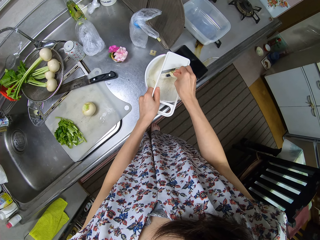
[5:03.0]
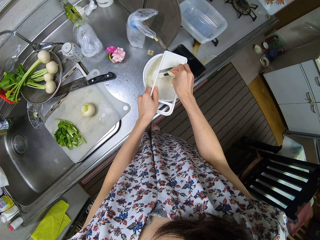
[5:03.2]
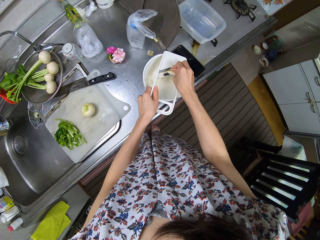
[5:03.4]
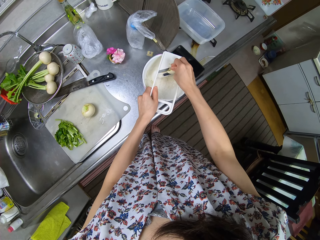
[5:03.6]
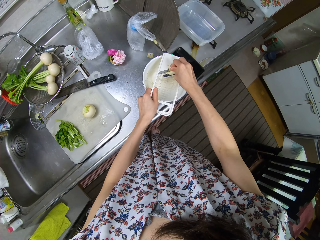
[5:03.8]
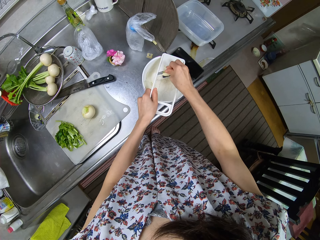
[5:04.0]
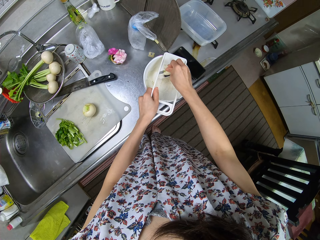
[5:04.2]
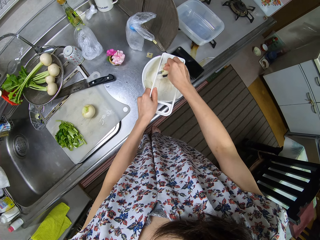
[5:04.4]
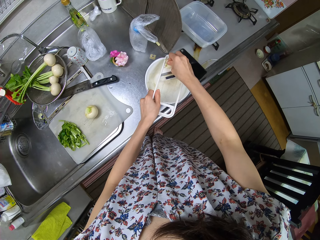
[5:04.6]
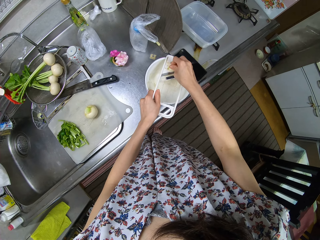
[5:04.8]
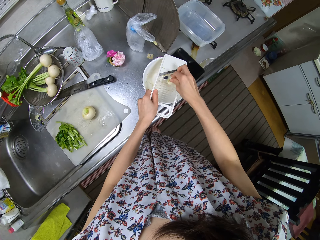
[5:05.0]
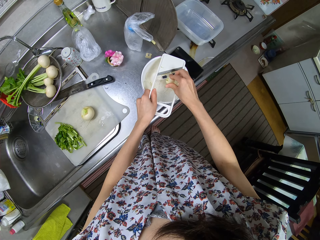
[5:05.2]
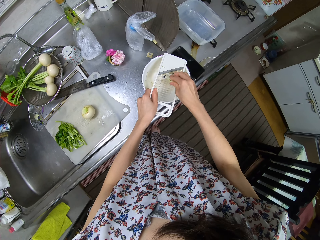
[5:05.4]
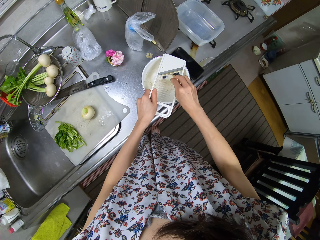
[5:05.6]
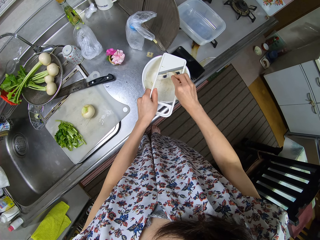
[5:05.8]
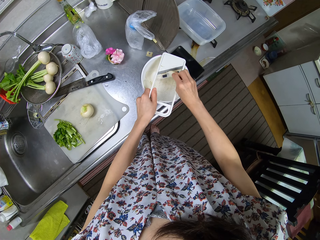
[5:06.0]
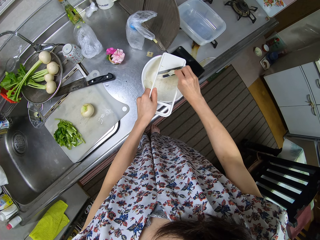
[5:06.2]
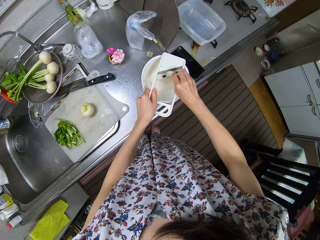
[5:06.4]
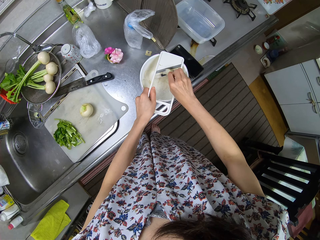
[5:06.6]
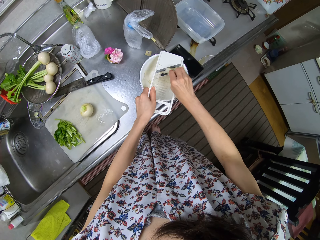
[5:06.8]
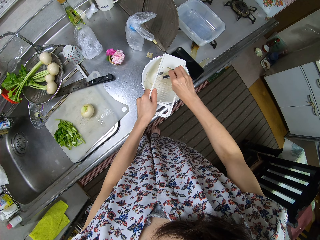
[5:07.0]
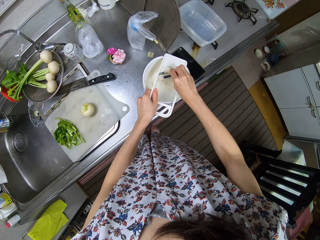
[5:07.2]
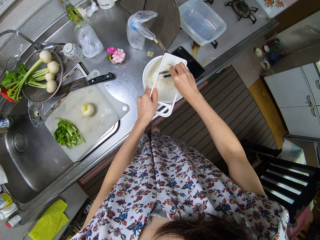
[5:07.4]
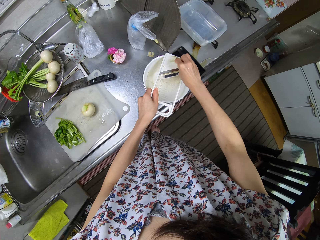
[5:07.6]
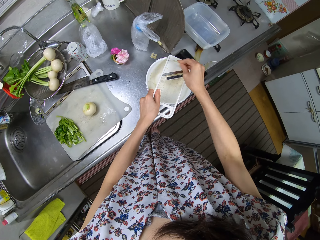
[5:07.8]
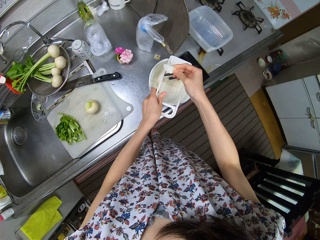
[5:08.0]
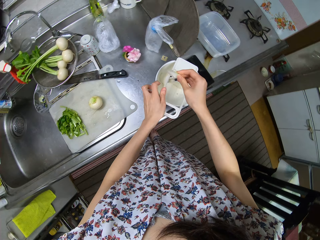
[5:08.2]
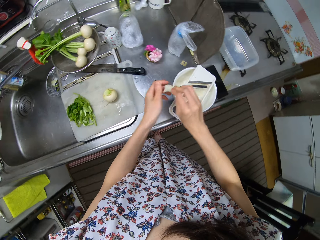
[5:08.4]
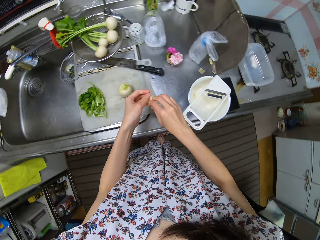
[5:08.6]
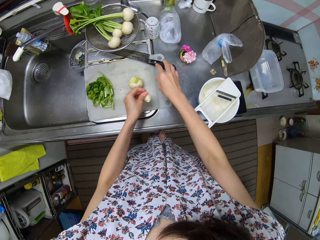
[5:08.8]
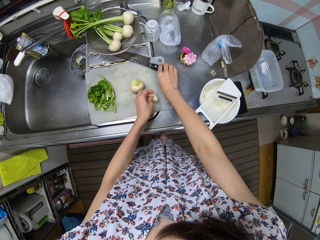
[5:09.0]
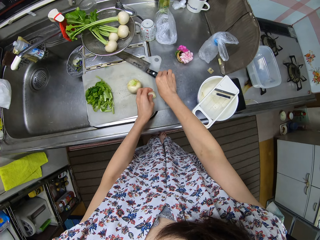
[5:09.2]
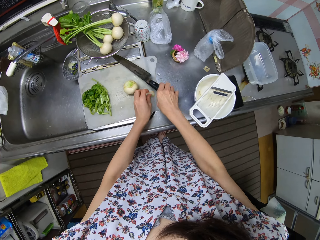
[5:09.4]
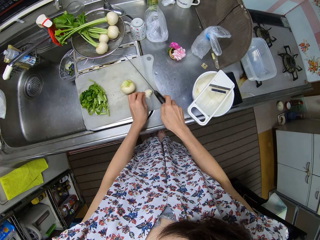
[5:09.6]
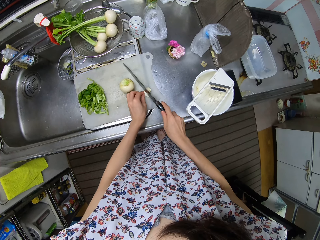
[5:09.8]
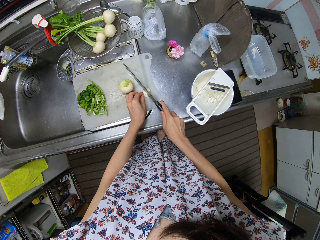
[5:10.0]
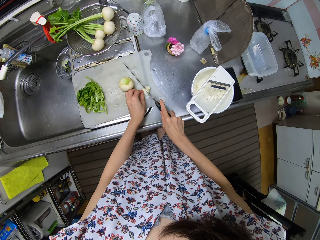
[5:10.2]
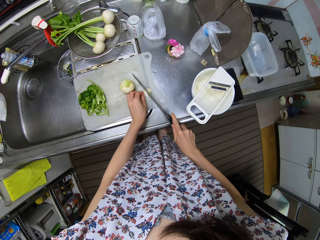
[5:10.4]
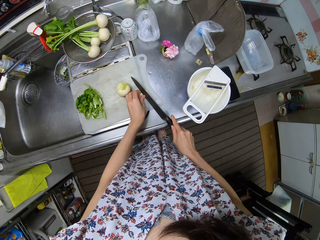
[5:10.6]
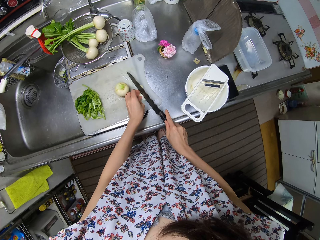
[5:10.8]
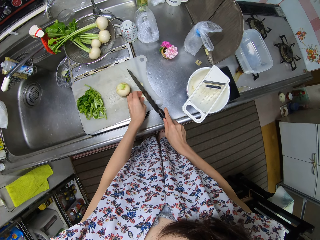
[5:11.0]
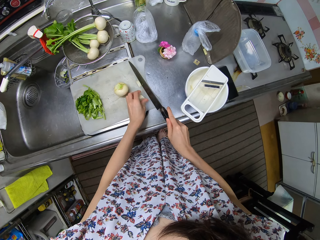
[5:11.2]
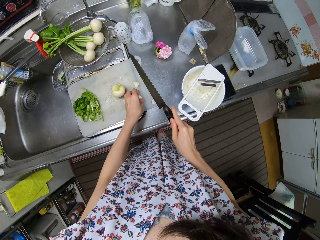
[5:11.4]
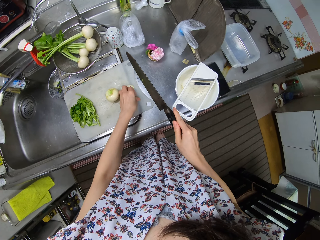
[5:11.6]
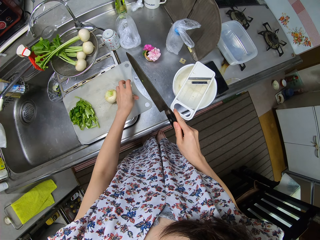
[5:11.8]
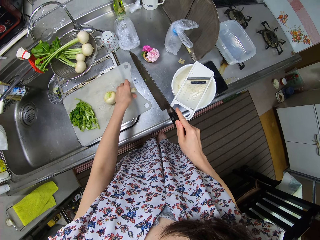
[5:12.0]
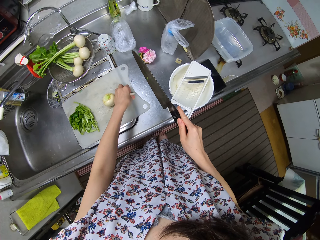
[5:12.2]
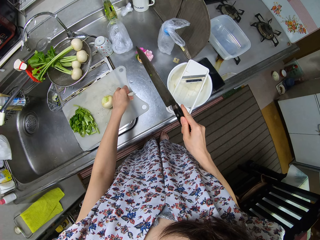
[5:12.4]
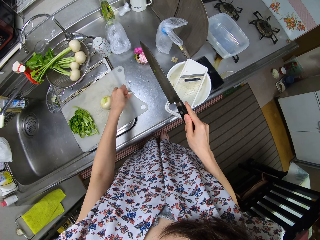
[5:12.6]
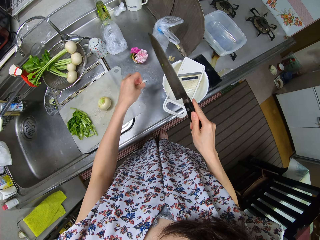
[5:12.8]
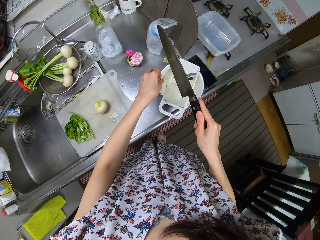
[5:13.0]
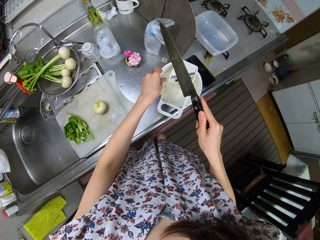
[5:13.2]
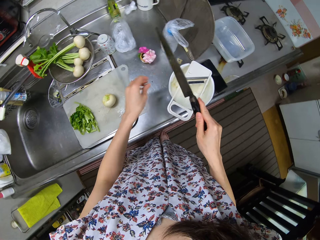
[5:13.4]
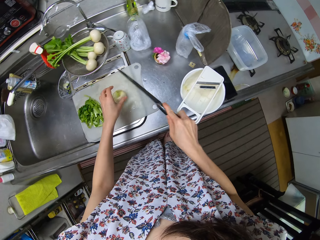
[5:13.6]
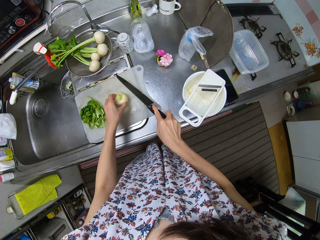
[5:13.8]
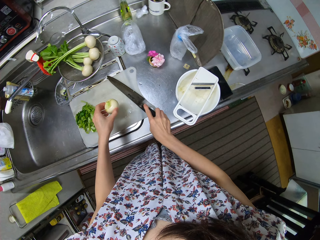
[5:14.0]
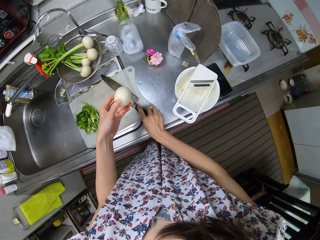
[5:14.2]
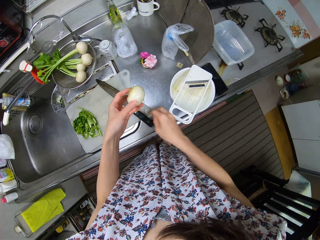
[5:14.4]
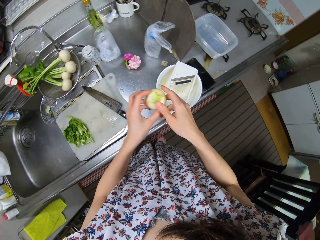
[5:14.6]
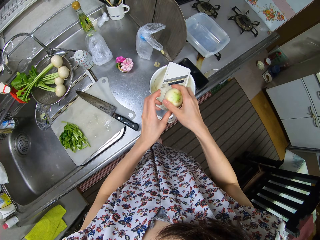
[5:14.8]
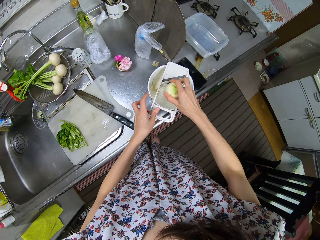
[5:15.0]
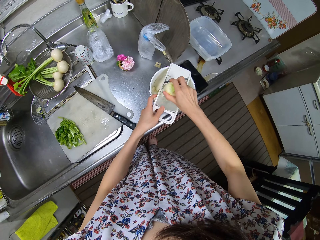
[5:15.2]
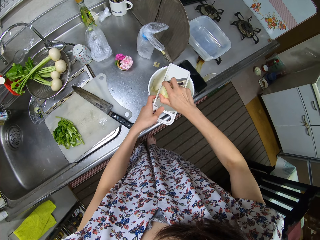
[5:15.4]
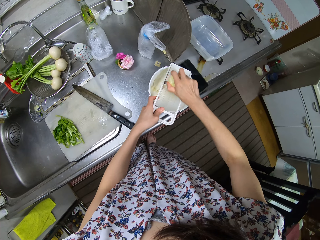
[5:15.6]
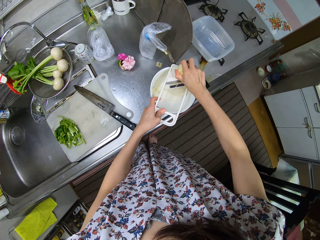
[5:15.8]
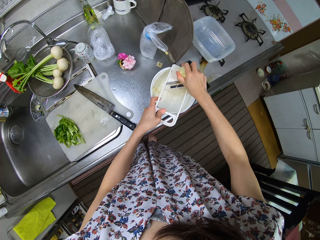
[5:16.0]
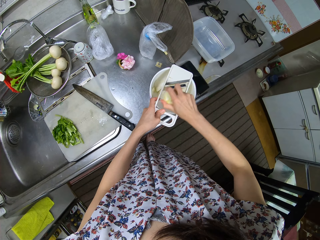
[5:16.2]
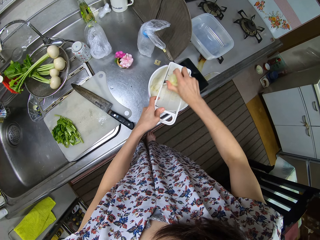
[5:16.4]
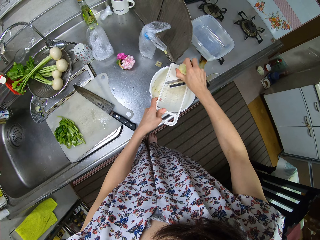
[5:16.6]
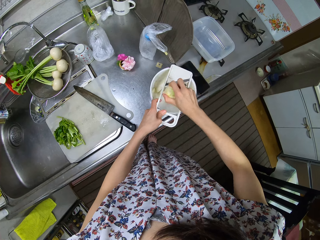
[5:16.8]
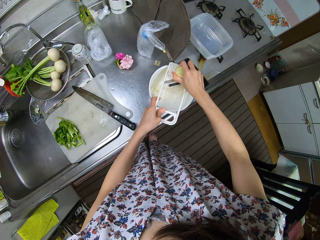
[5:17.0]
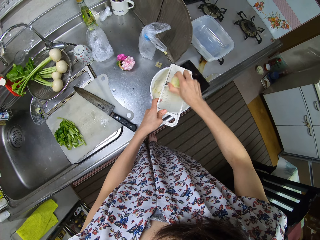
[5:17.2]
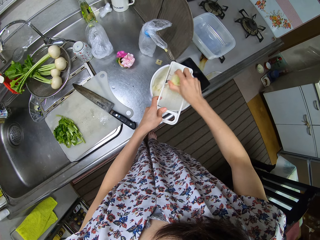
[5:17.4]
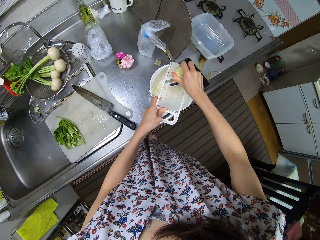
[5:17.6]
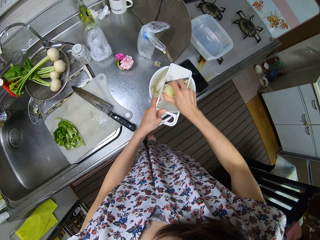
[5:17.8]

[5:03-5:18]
The camera wearer places a turnip snowball piece in her hand on the chopping board. She picks up a knife from the chopping board. She cuts the turnip snowball piece on the chopping board. She takes the turnip snowball pieces from the chopping board. She puts the turnip snowball pieces into the bowl. She takes a turnip snowball from the chopping board. She places the knife on the chopping board. She grates the turnip snowball on the manual grater.

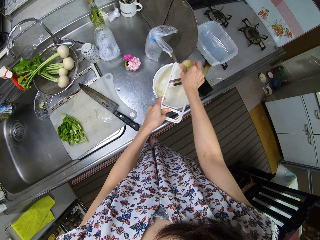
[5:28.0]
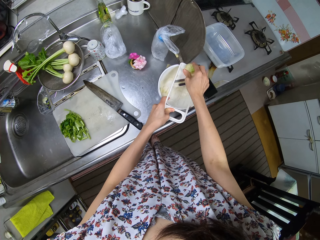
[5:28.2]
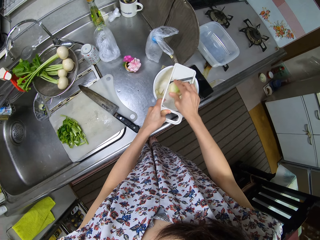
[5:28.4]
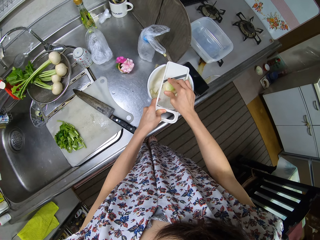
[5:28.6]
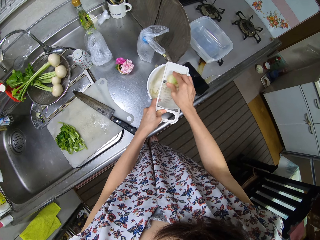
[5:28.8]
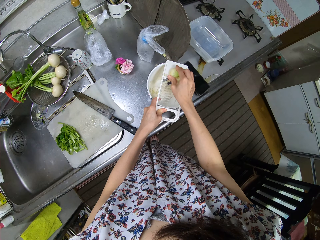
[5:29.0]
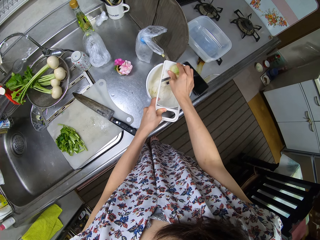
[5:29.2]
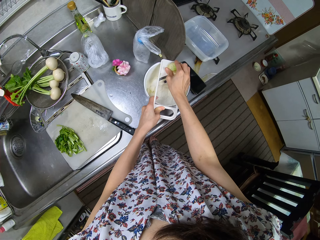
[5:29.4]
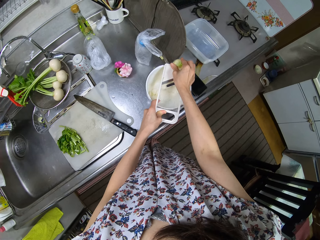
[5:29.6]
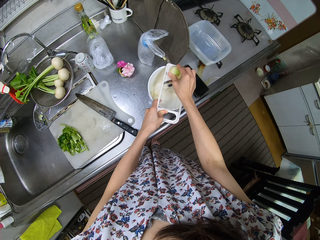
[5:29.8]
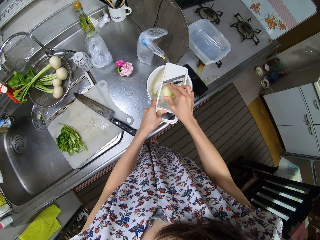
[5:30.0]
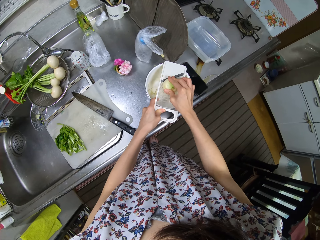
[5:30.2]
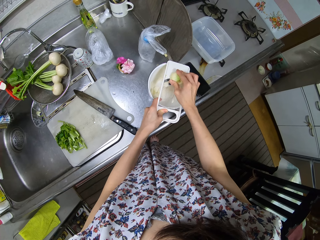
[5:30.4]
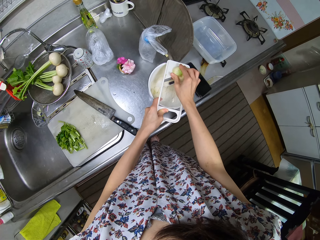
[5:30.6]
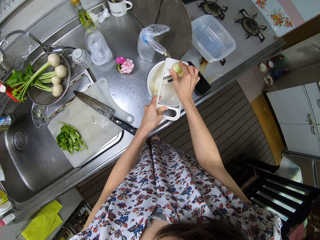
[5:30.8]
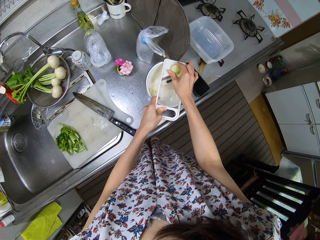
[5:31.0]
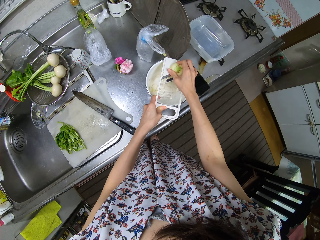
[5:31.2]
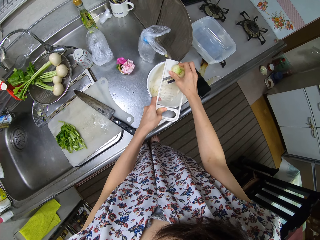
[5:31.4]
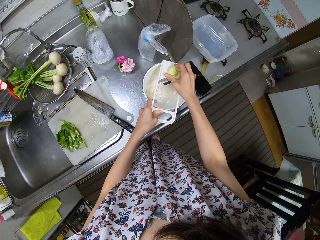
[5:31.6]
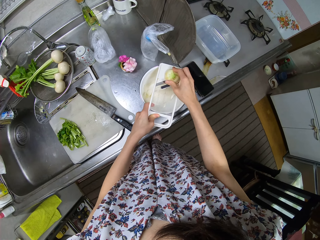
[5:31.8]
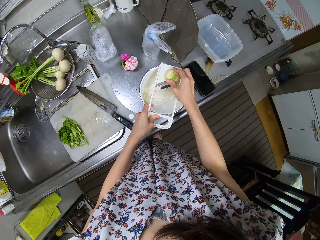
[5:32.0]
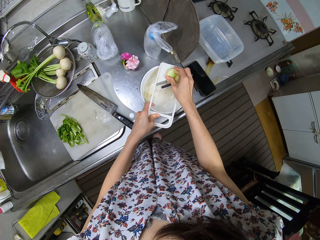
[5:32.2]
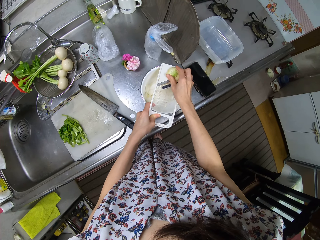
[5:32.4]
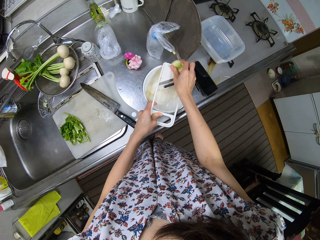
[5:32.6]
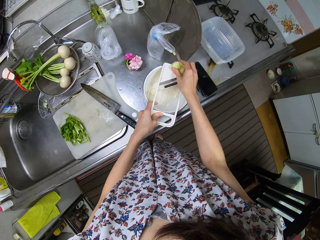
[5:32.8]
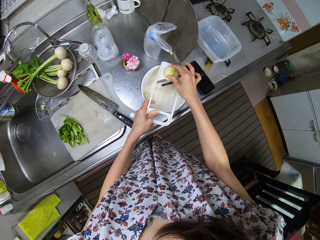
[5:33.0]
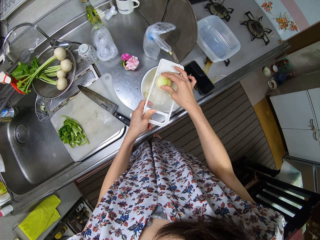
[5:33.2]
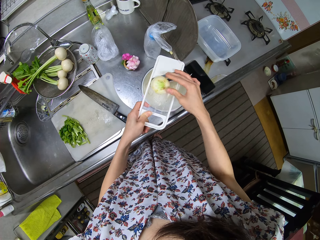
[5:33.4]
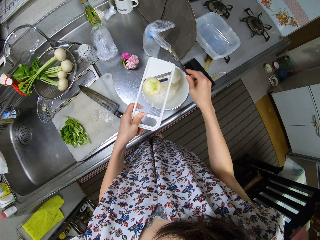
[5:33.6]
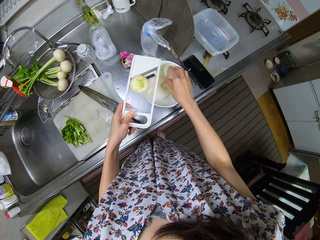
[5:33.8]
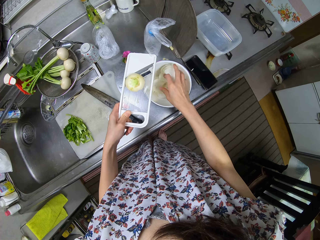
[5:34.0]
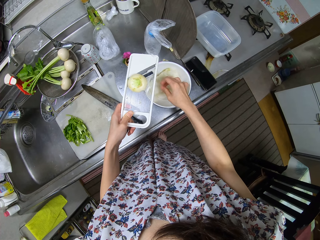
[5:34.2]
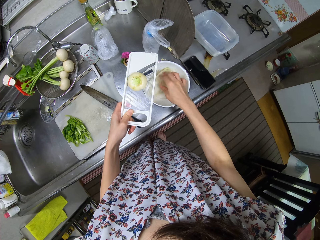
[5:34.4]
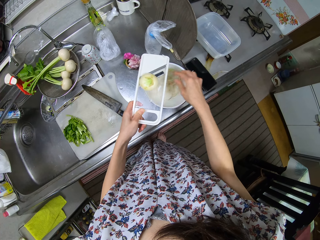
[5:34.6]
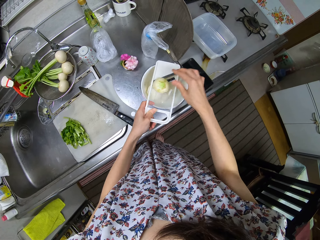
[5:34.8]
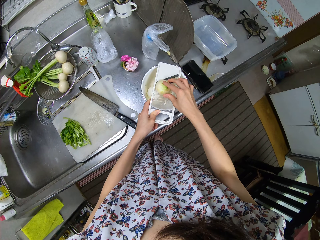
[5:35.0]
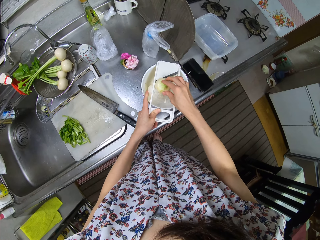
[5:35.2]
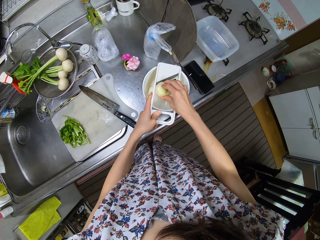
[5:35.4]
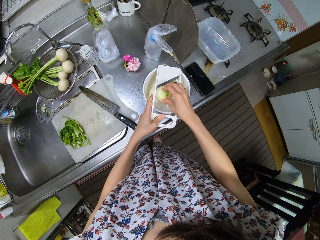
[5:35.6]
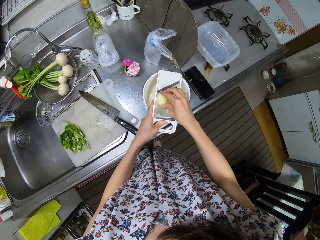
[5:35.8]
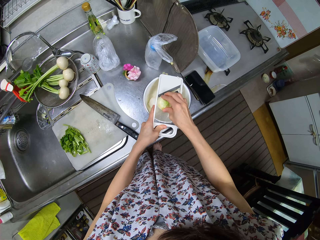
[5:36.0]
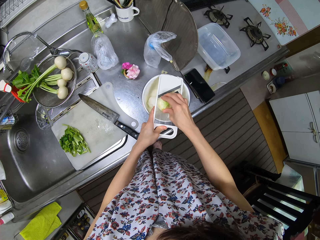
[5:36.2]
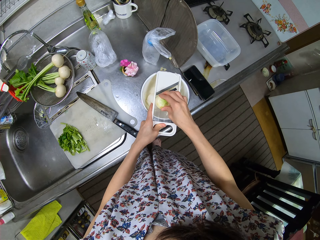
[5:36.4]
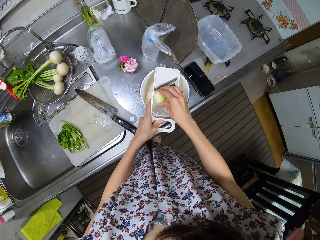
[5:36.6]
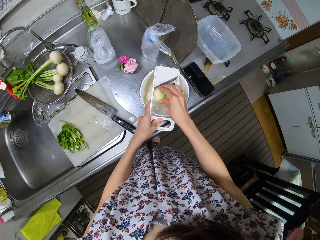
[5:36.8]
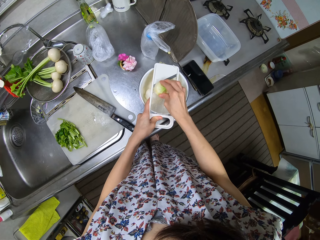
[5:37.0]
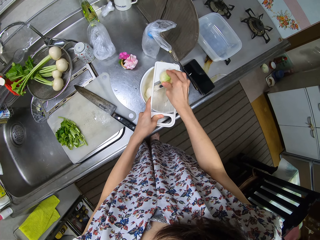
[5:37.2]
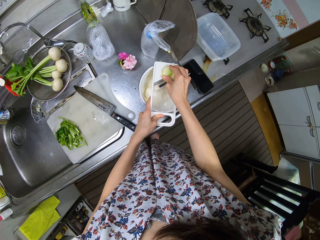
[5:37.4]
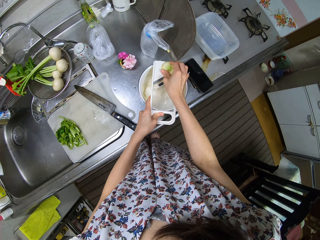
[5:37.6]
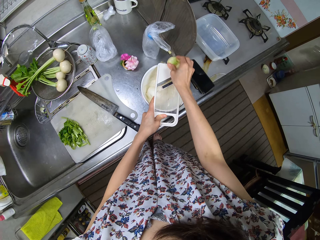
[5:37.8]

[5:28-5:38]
The camera wearer raises the grater from the bowl. She adjusts the turnip pieces in the bowl with her hand. She places the grater on the bowl. She grates the turnip snowball on the manual grater.
